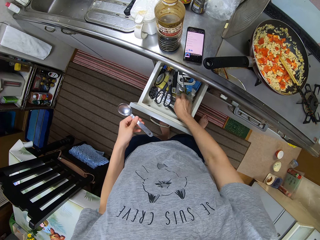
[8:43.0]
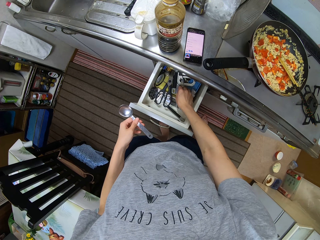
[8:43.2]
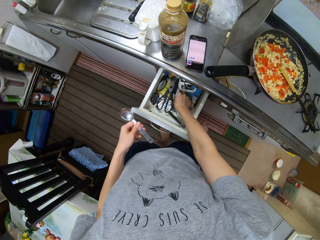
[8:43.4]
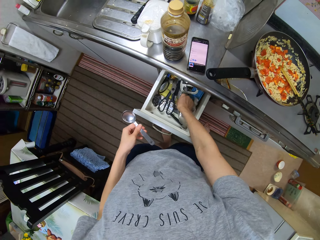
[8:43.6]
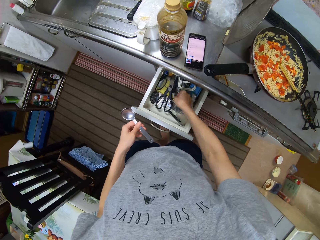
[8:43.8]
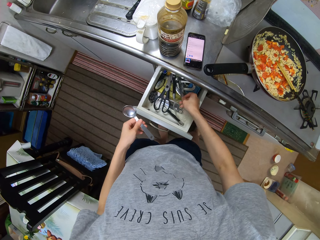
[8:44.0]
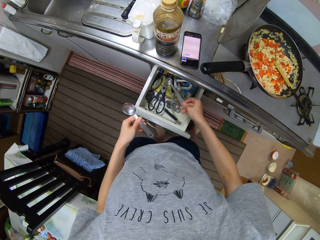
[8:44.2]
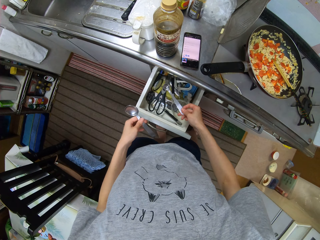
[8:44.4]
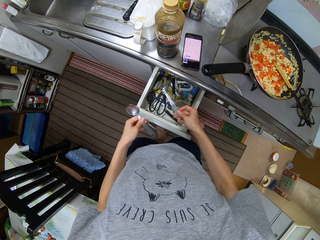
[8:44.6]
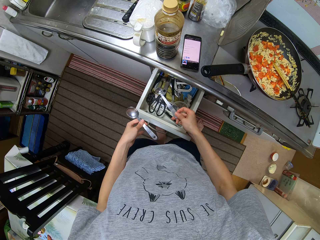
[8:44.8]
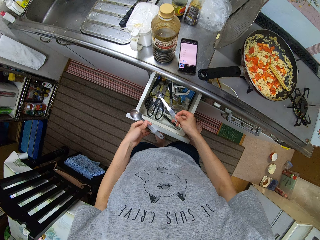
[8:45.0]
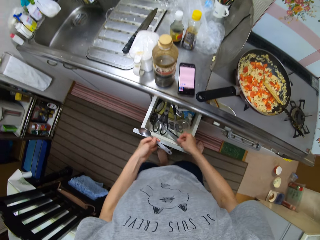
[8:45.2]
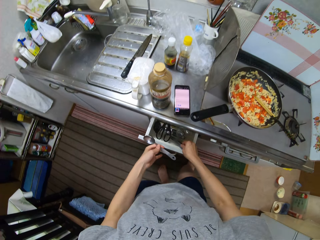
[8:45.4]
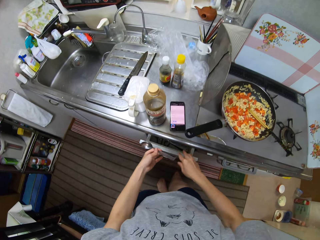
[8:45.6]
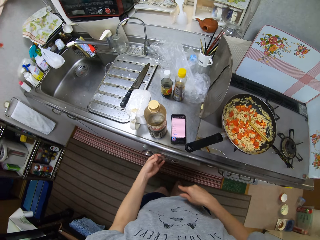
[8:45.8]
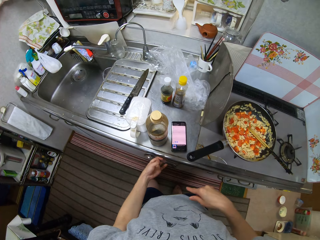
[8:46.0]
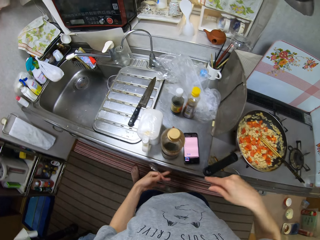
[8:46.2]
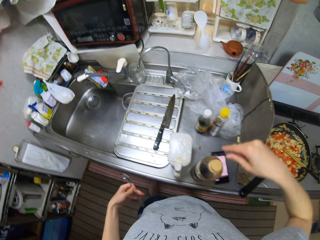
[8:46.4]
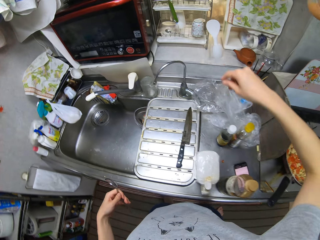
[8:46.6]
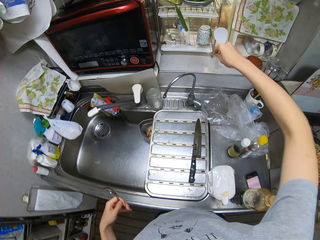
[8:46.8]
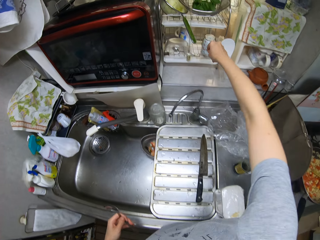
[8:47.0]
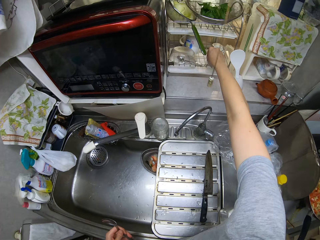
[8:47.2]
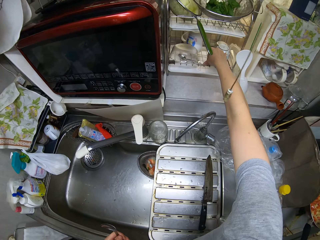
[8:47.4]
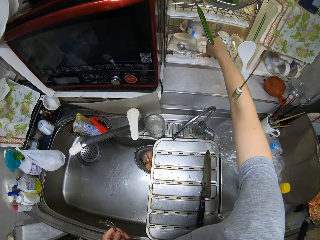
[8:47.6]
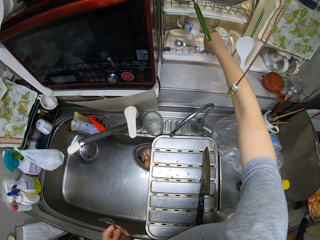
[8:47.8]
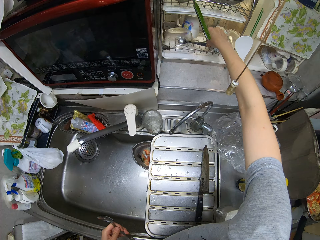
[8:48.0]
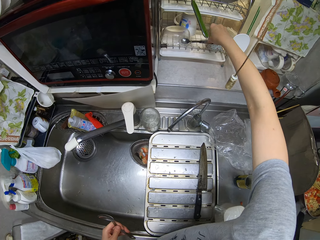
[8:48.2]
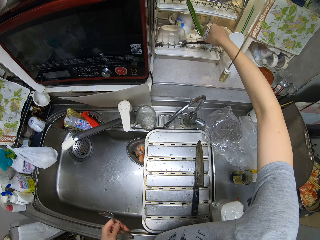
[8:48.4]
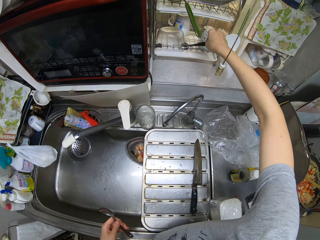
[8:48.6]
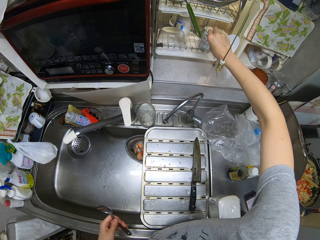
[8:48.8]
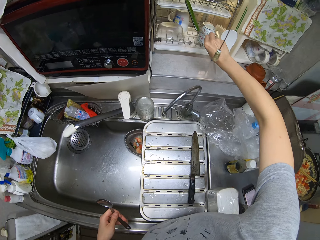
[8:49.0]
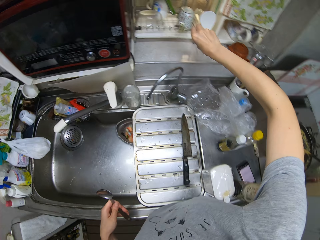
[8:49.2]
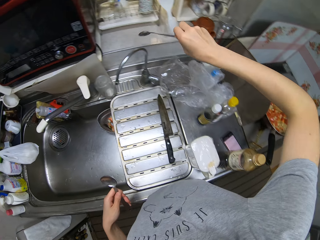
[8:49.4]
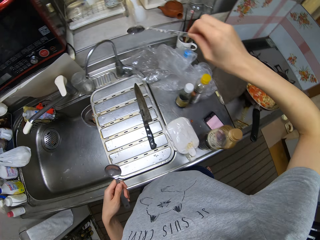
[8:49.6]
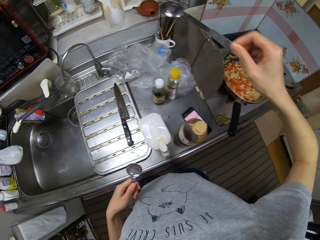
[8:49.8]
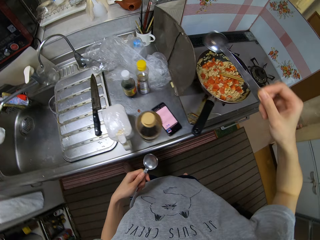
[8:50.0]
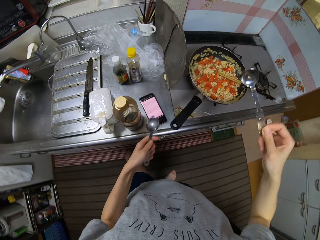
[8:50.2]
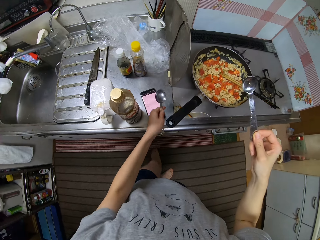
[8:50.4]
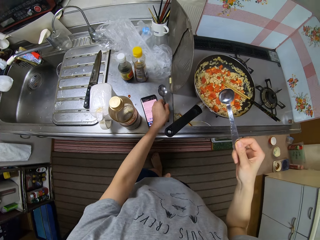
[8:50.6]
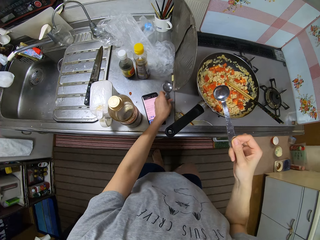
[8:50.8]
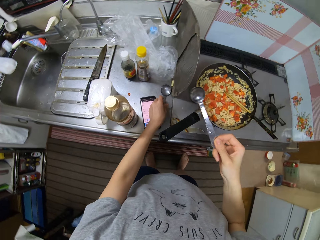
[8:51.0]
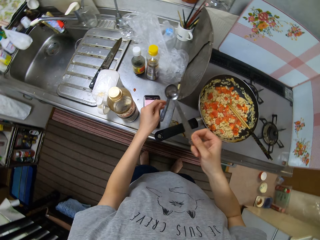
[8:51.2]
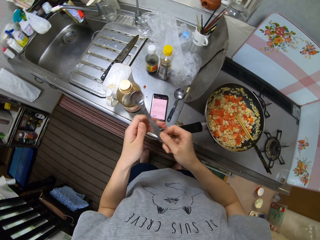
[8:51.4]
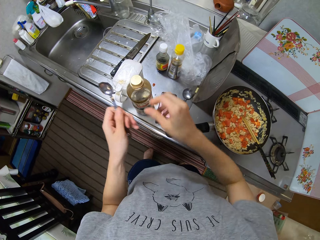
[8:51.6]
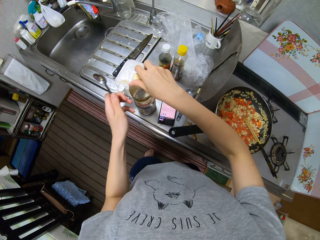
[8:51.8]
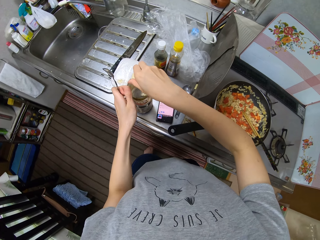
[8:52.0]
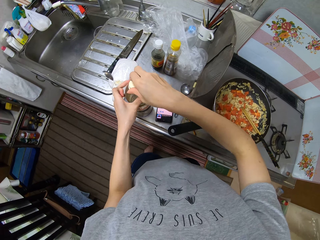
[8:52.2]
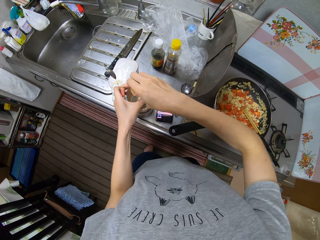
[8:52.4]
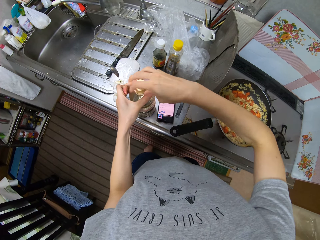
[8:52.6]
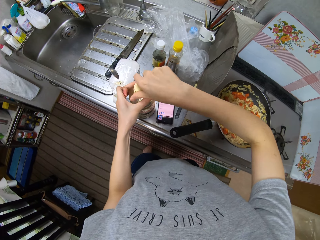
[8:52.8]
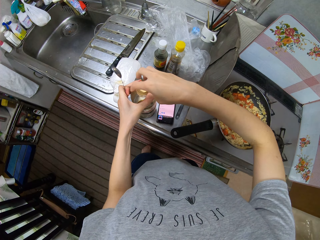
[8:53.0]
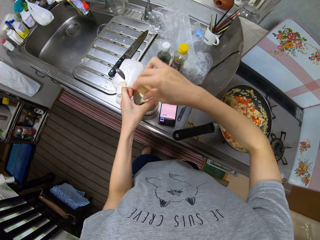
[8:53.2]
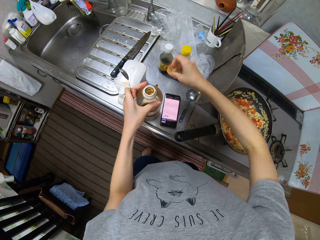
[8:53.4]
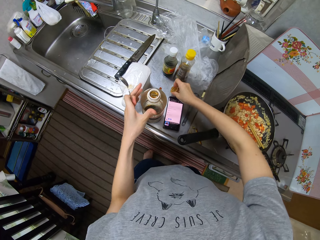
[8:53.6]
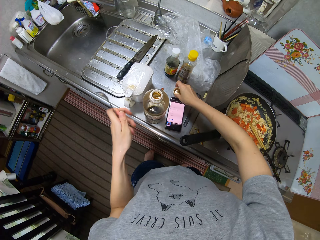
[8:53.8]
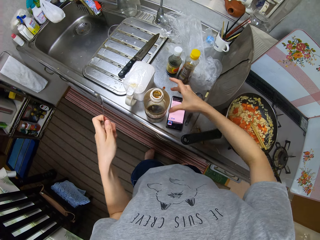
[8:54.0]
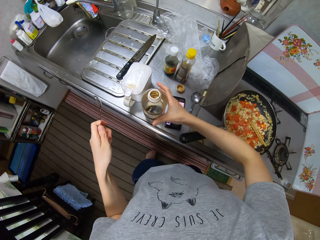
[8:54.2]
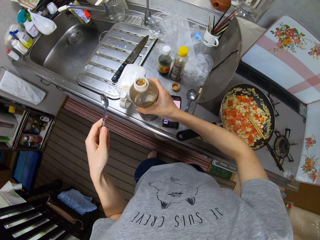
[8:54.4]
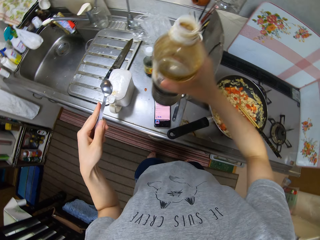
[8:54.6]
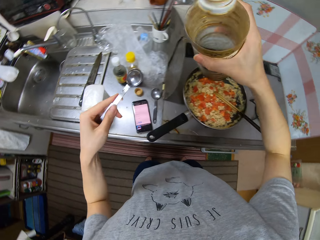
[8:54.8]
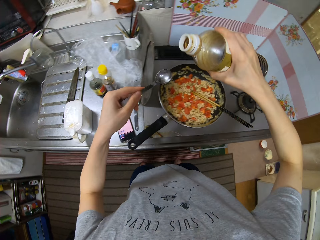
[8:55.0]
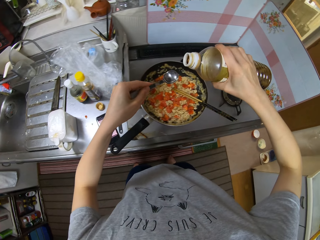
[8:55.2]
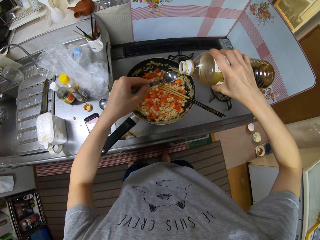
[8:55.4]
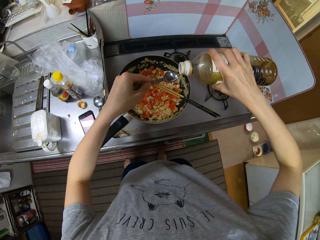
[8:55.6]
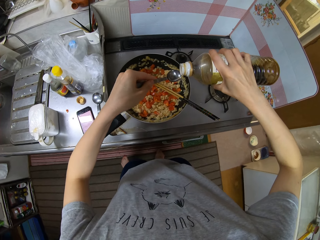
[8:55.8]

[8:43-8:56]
The camera wearer picks up a measuring spoon from the drawer. They drop the measuring spoon in the drawer. They close the kitchen drawer. They take a spoon from the plate rack. They place the spoon on the kitchen surface. They open the lid of a bottle. They place the lid on the kitchen surface. They pick up the bottle.

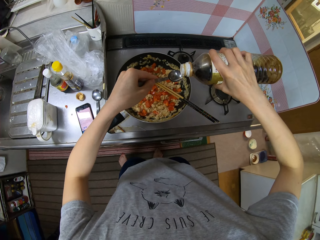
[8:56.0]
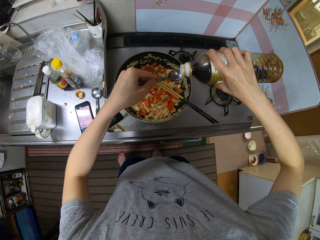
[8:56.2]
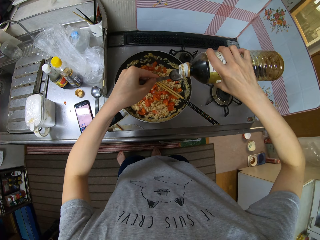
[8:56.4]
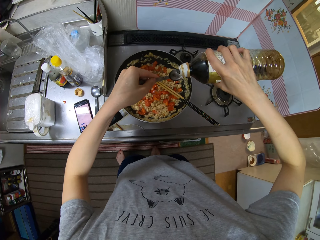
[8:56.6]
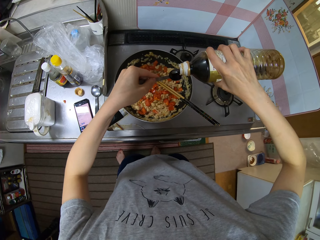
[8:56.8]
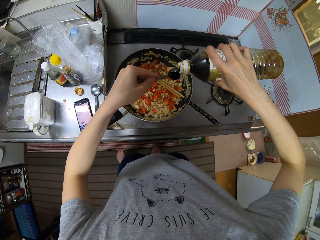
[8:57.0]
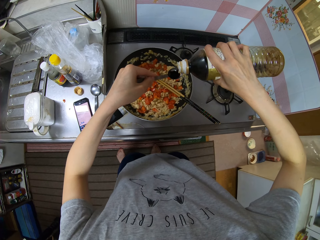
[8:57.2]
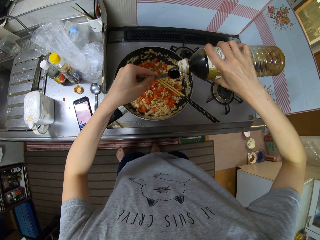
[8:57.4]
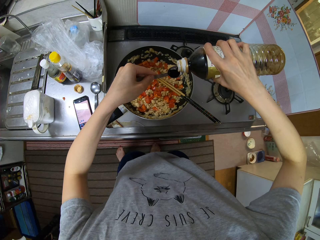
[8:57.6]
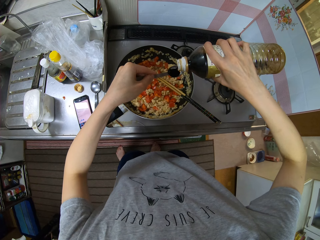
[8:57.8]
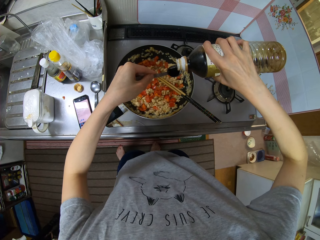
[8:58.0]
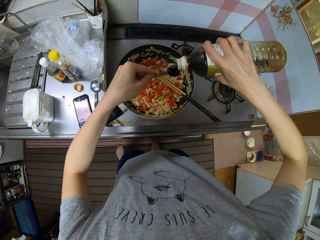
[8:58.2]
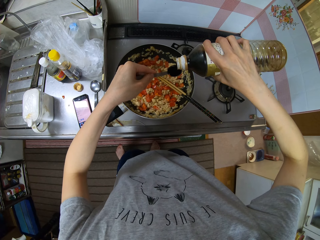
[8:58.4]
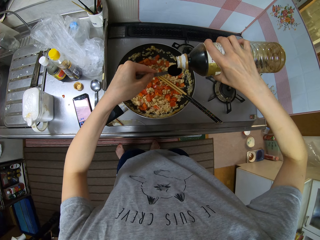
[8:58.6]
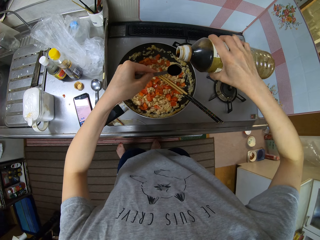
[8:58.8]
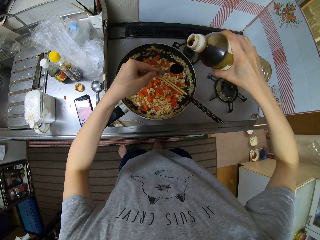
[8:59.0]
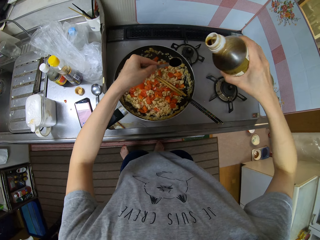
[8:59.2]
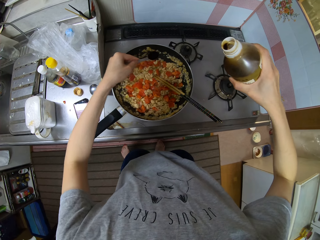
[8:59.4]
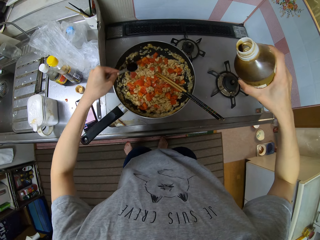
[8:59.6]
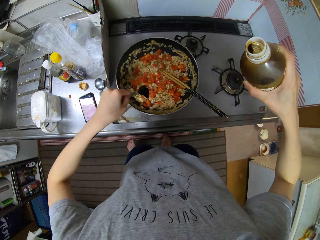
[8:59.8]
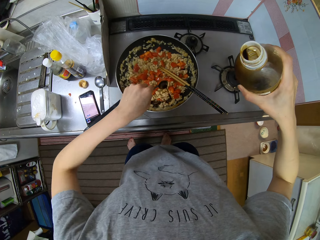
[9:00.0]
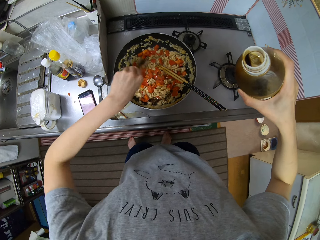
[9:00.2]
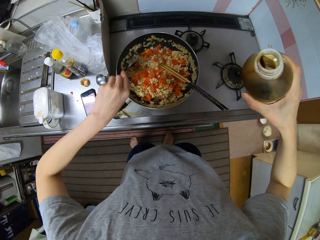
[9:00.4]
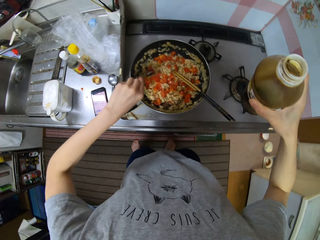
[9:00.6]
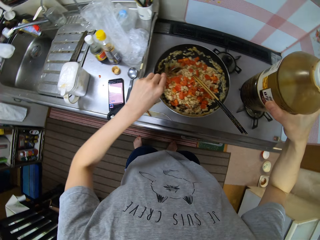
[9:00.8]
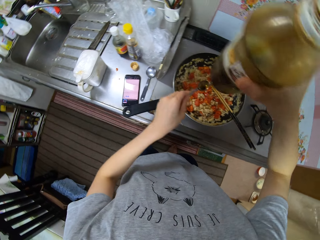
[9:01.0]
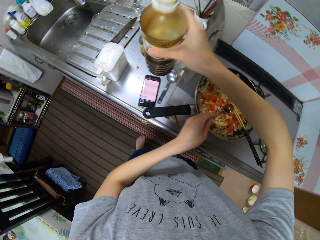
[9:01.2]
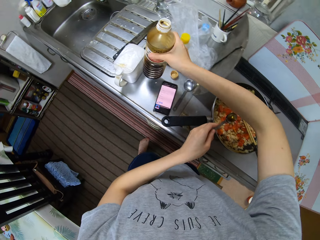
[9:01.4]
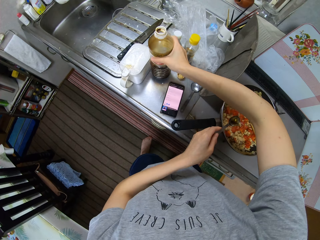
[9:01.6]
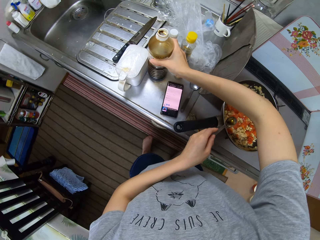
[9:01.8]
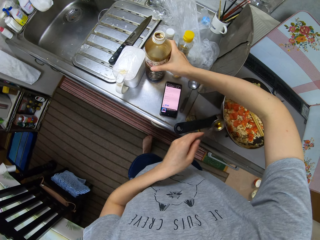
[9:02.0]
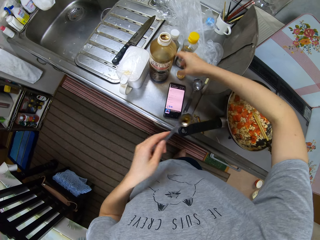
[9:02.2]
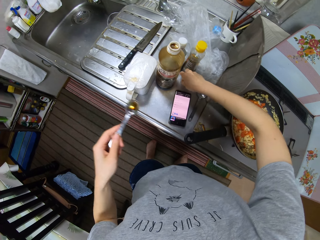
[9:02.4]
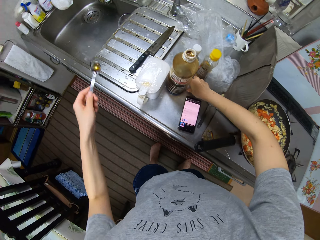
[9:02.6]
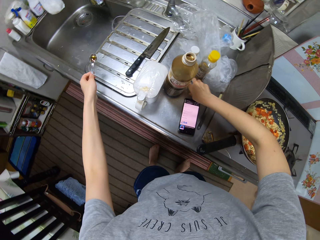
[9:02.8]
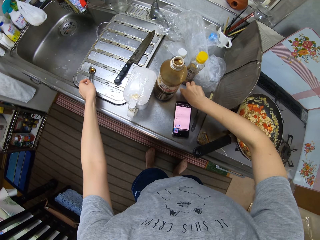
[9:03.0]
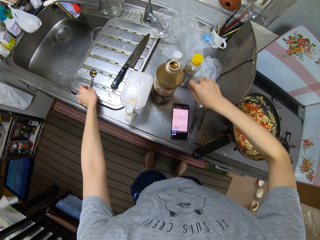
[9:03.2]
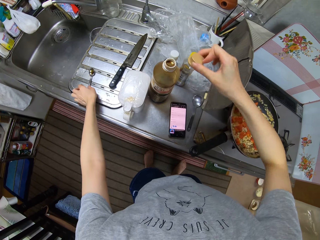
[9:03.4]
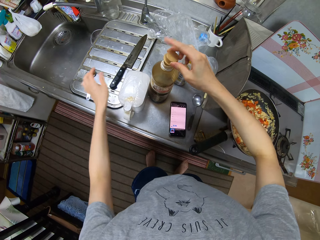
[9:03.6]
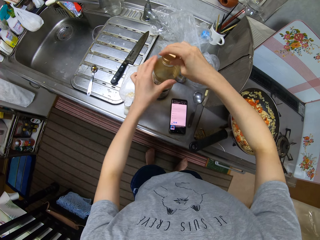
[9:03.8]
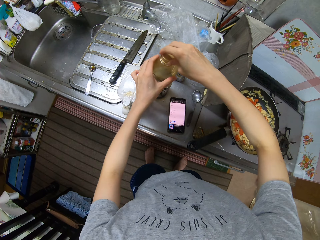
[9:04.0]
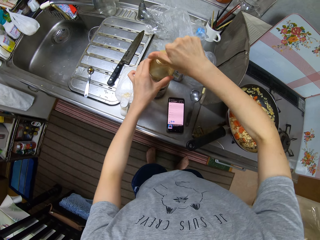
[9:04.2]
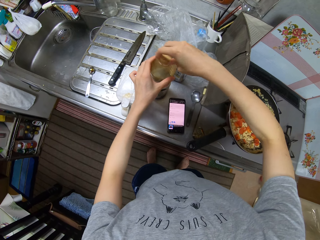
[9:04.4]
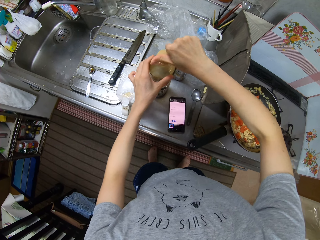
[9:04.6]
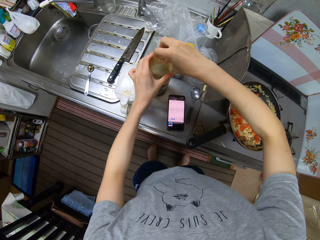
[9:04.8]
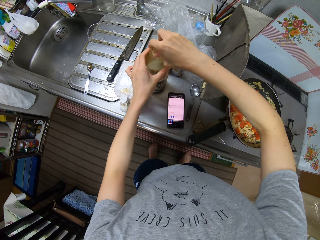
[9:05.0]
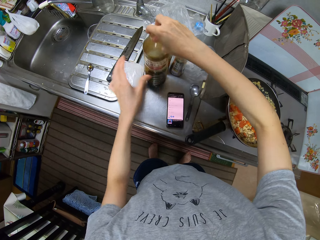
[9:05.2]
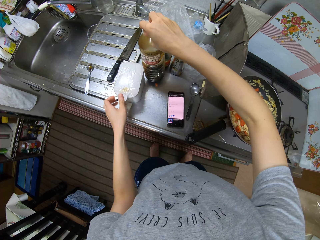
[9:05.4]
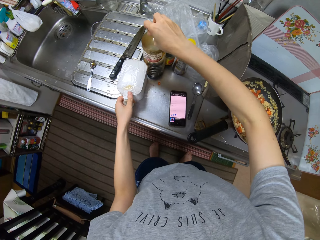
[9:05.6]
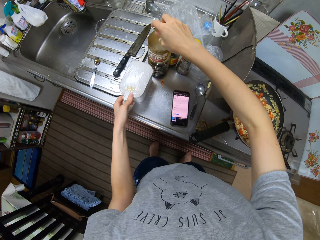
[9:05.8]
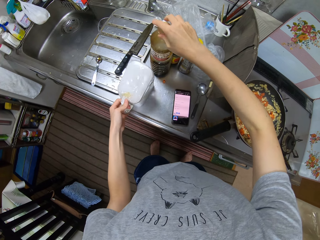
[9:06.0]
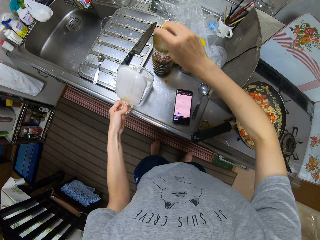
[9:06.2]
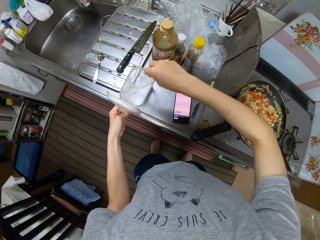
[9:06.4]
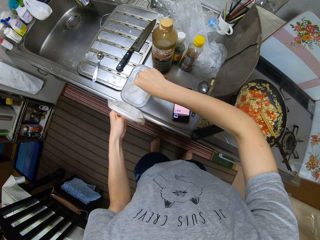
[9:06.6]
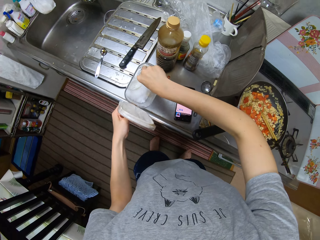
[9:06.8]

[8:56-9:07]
The camera wearer pours the liquid or fluid from the bottle on the spoon. They pour the fluid over the food. They spread the liquid in the pan with the spoon. They place the bottle on the kitchen surface. They pick up the bottle lid. They place the spoon on the kitchen surface. They close the bottle. They open the container of salt.
